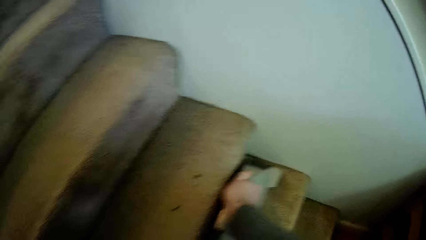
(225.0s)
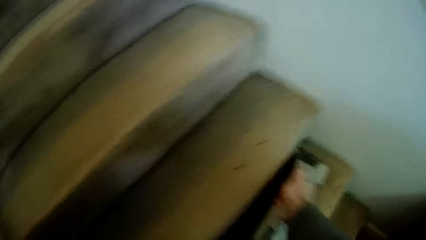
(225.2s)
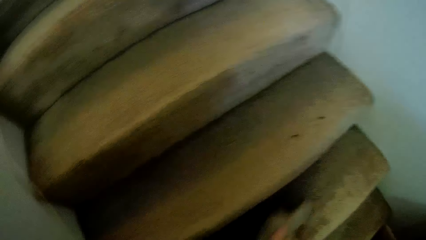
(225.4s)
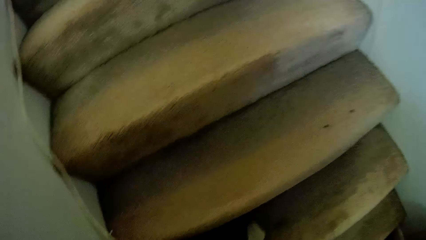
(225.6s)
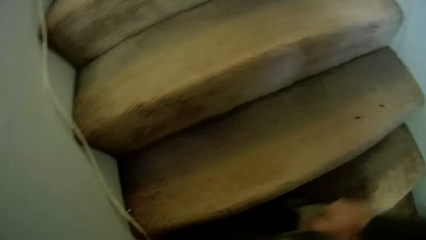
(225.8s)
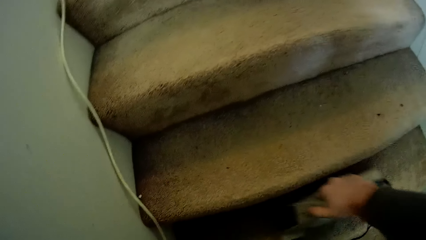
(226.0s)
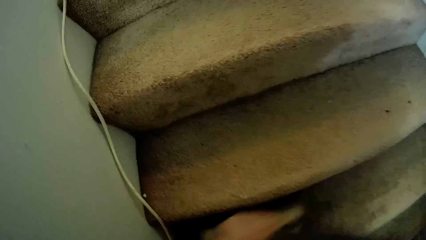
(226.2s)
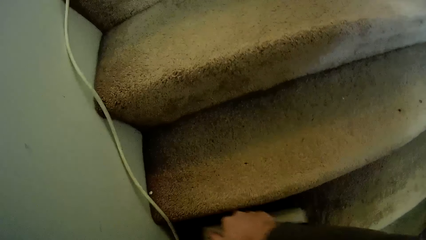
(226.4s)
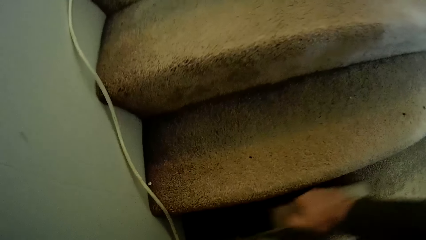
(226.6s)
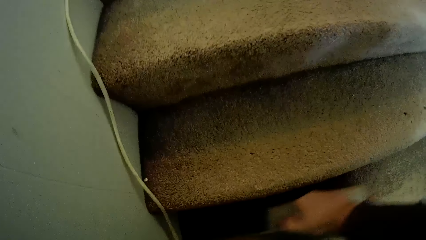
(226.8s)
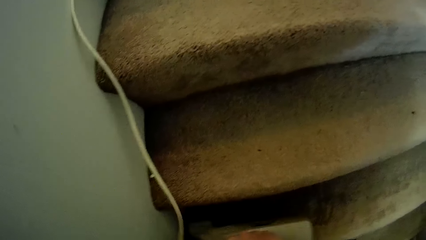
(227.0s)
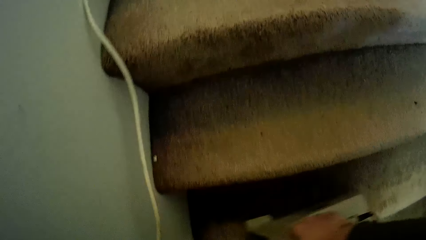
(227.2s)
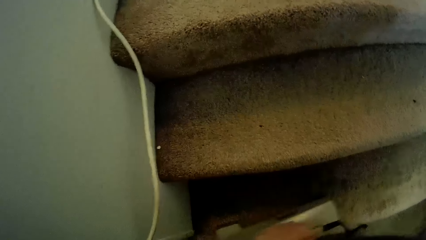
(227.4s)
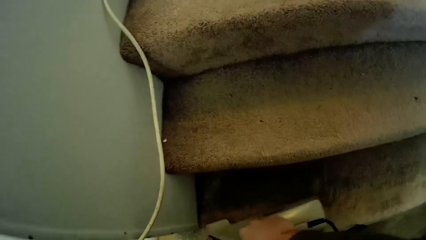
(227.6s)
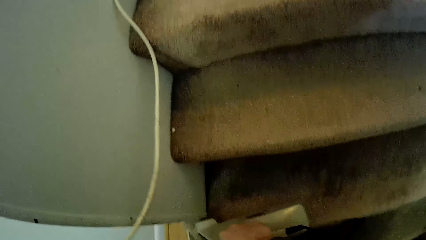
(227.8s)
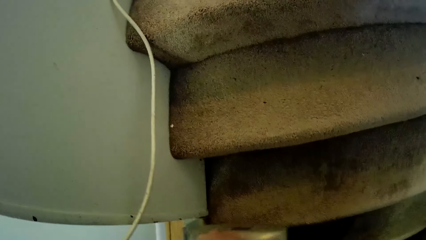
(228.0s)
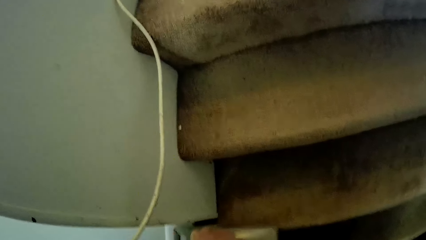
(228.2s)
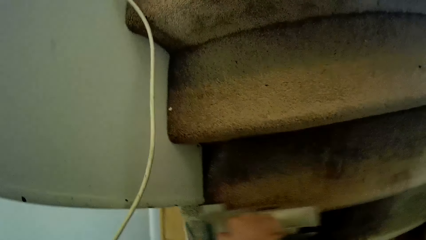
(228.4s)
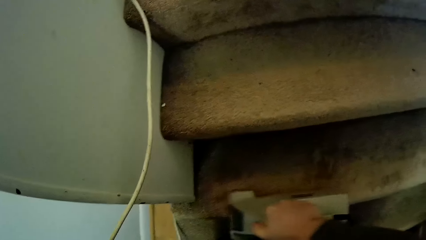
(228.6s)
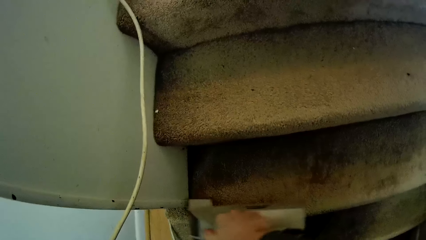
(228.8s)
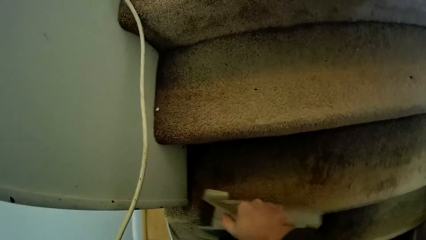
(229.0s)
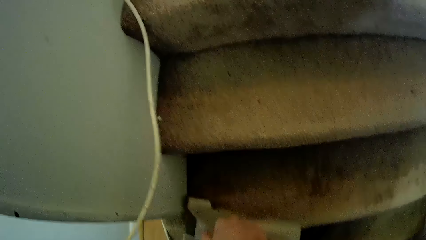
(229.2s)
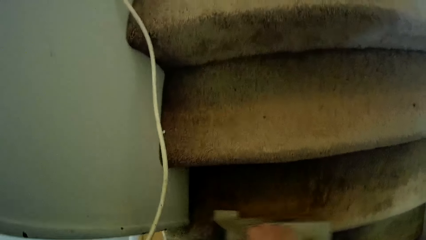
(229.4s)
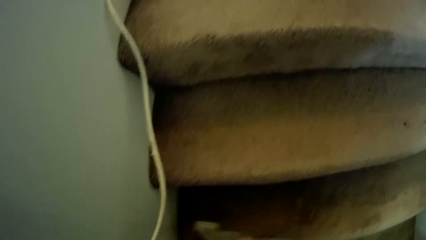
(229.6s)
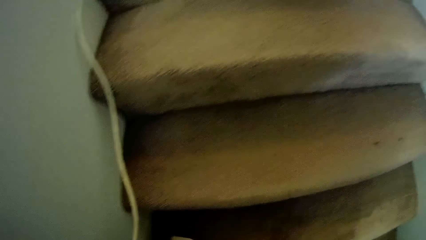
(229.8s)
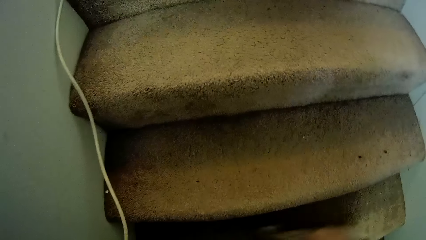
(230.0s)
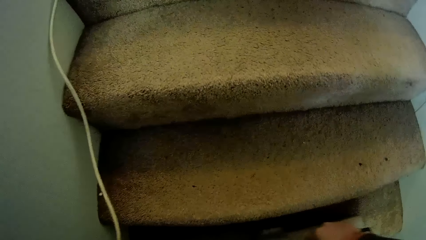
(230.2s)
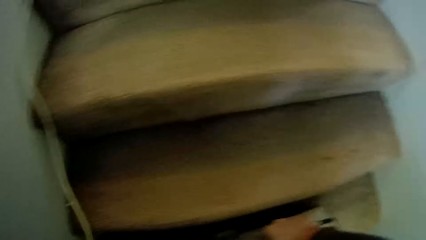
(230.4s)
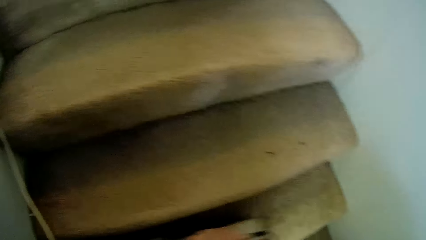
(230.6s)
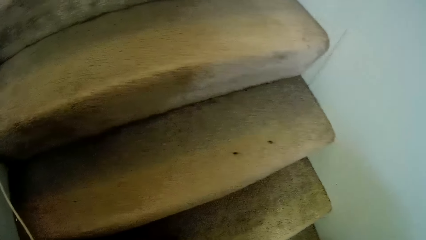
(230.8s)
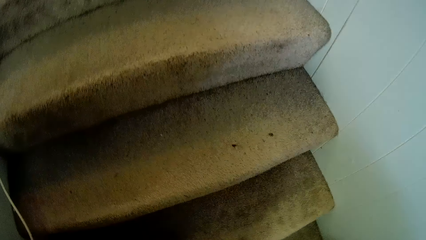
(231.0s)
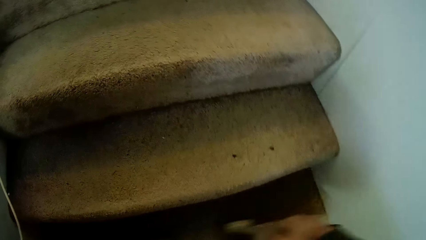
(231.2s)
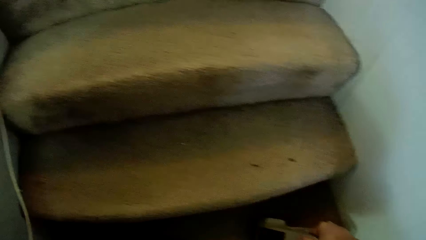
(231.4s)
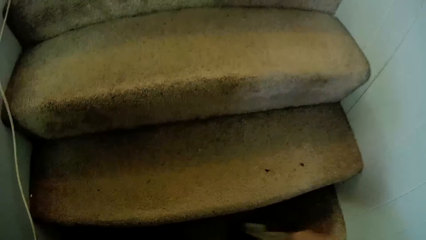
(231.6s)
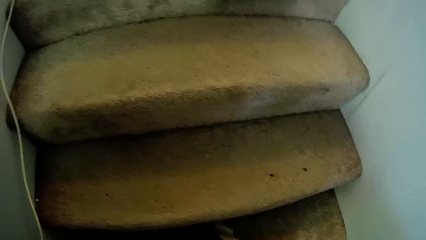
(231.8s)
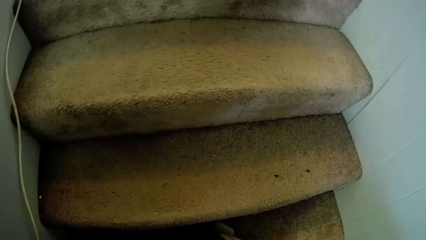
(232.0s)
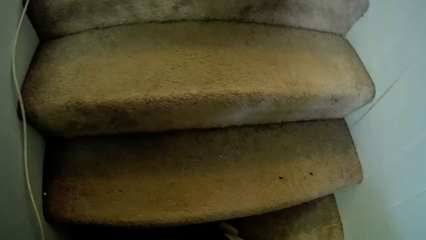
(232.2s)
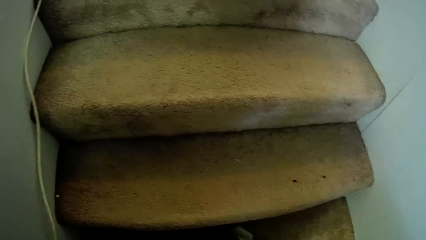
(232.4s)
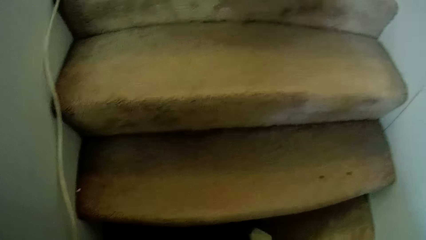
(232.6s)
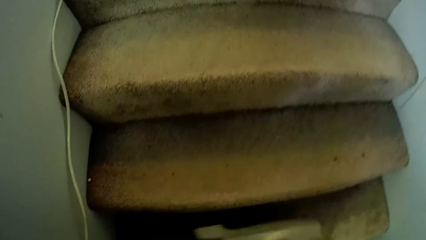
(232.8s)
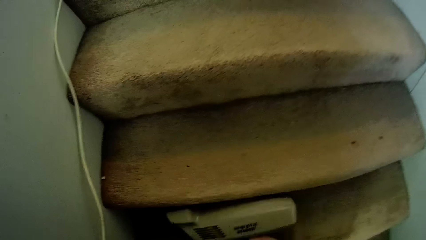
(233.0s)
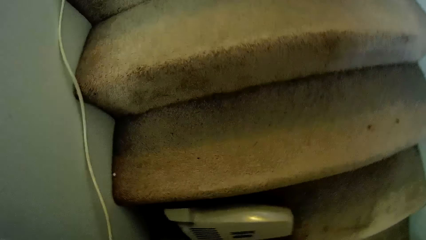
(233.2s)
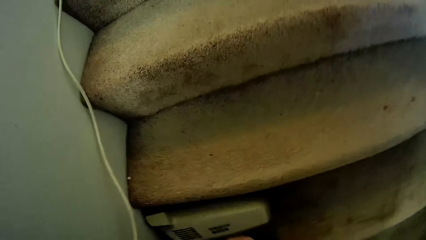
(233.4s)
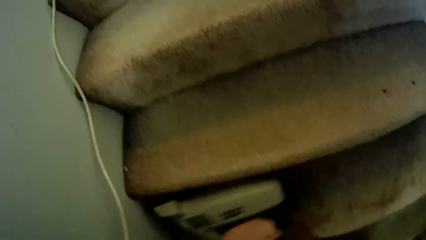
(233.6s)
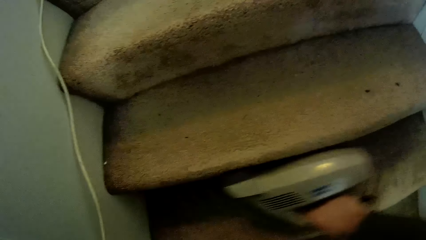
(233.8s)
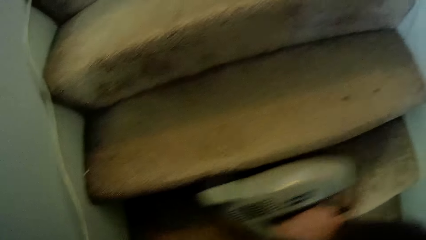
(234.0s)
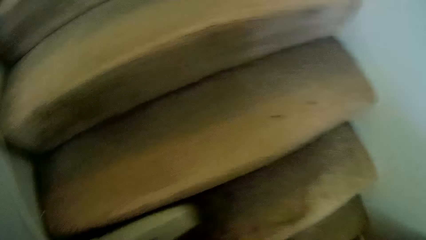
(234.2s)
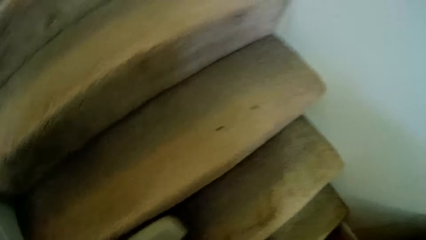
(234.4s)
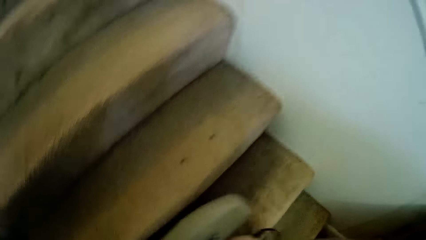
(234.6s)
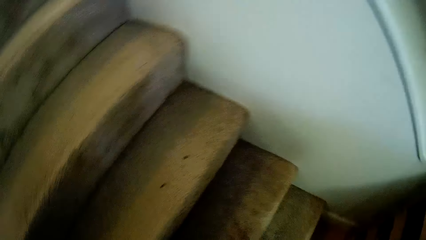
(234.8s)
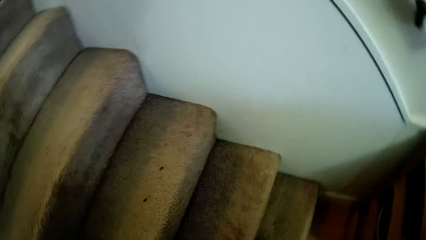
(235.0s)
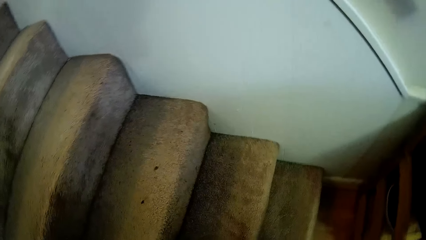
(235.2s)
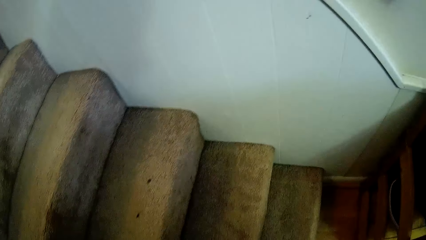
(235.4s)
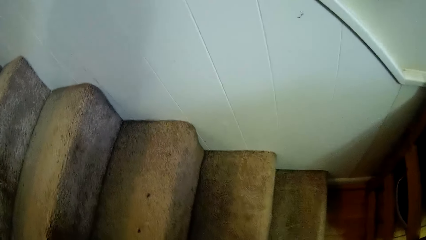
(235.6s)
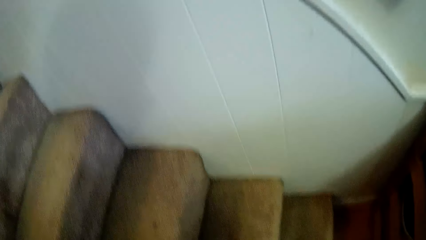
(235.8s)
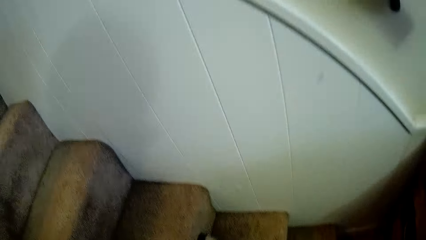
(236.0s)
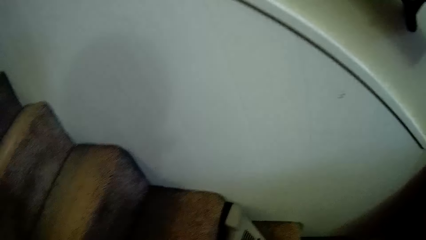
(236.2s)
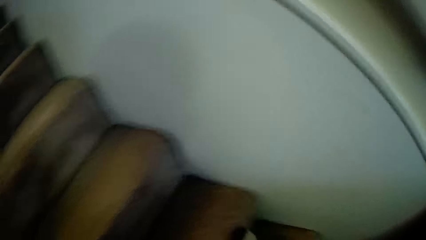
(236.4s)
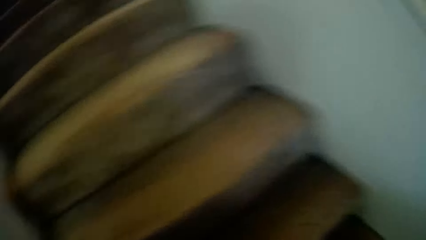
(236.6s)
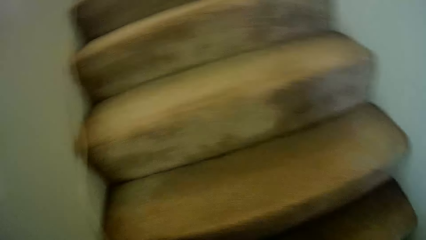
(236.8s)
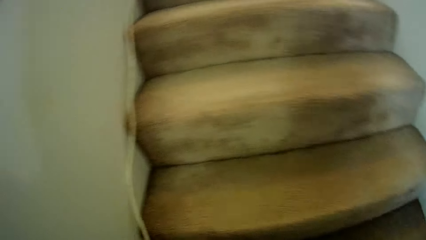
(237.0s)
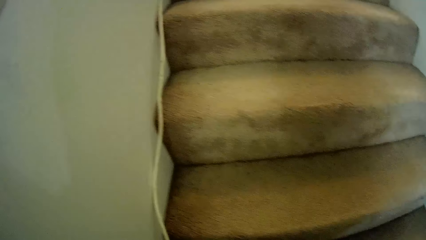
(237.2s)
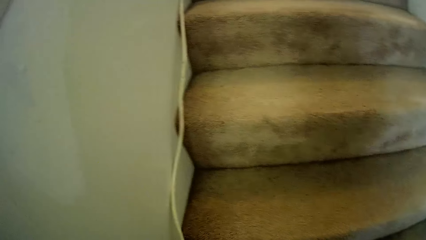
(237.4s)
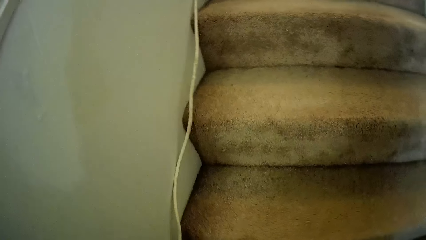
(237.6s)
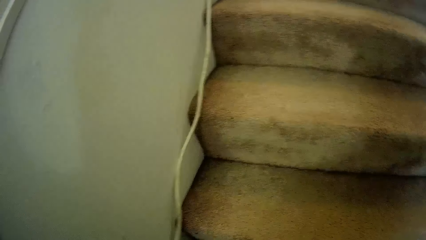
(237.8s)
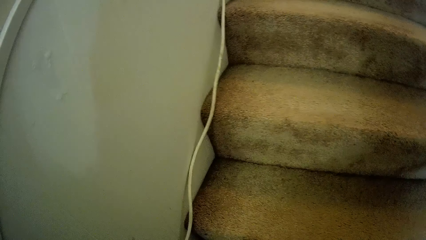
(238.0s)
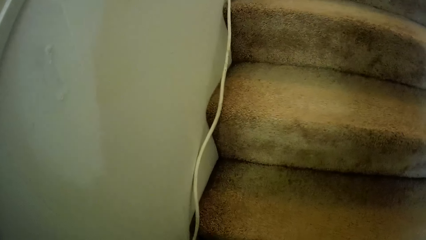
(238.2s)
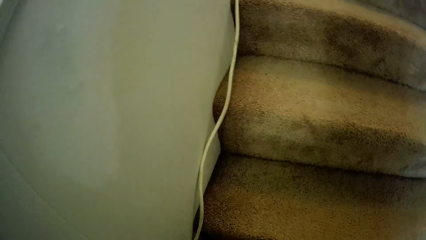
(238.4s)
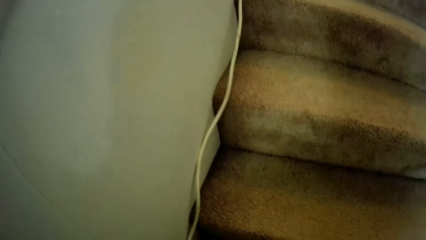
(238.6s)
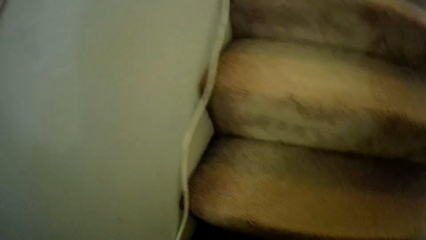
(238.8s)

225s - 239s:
The camera wearer lifts a wire. They clean the staircase carpet. They turn off the handheld vacuum cleaner. They turn on the handheld vacuum cleaner. They clean the staircases.
